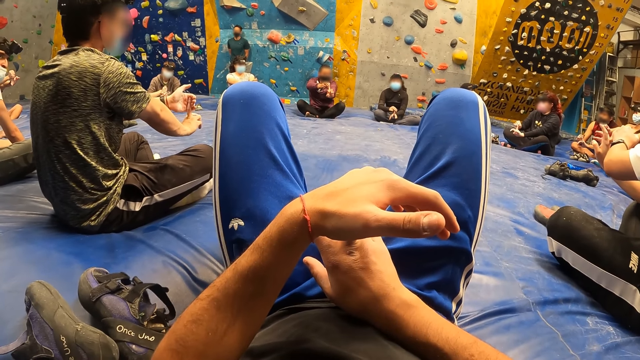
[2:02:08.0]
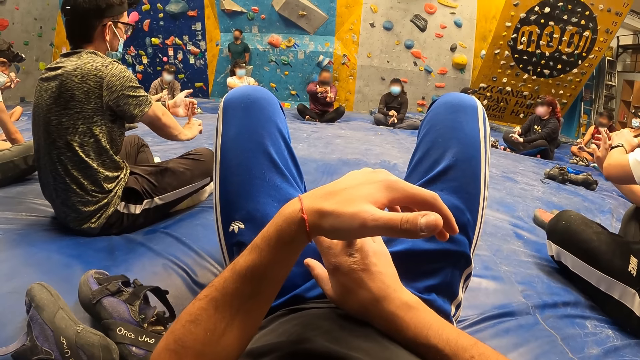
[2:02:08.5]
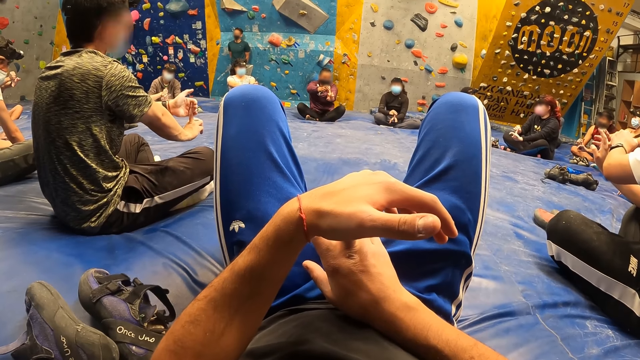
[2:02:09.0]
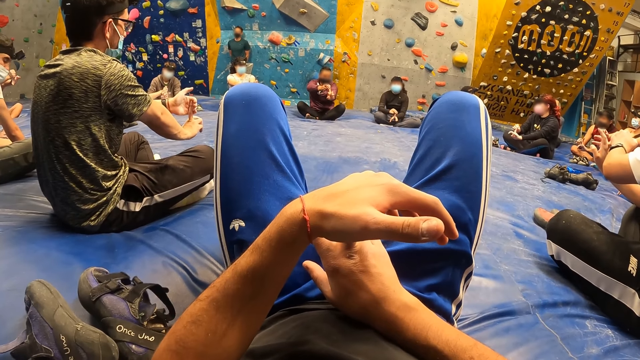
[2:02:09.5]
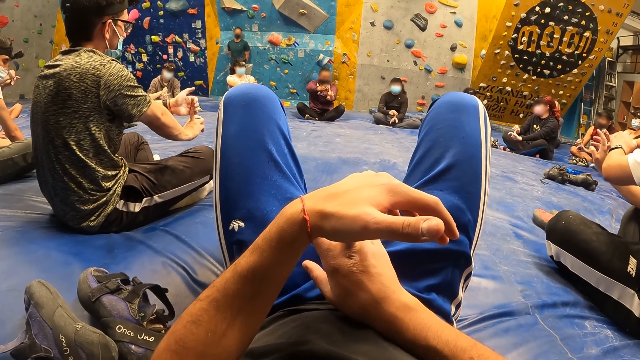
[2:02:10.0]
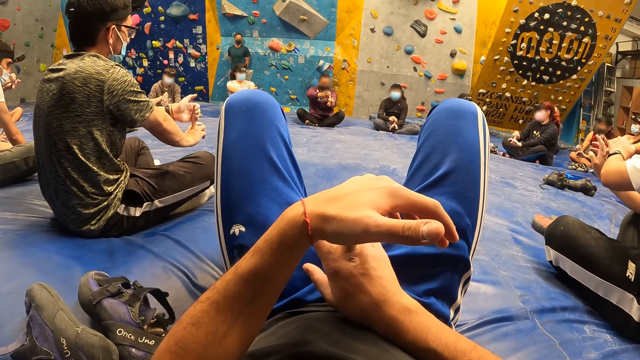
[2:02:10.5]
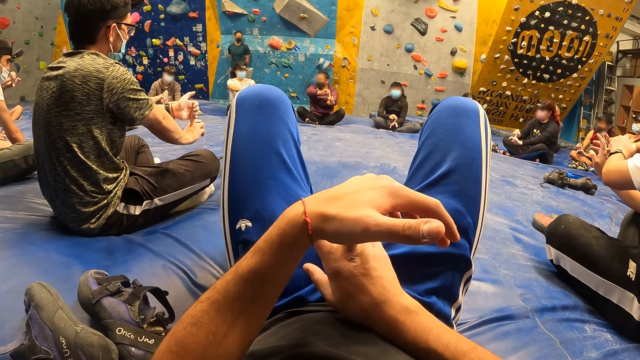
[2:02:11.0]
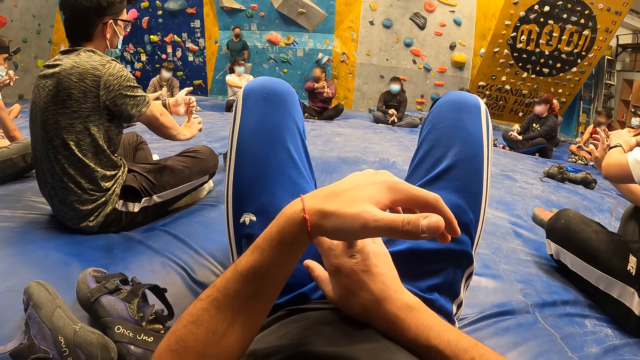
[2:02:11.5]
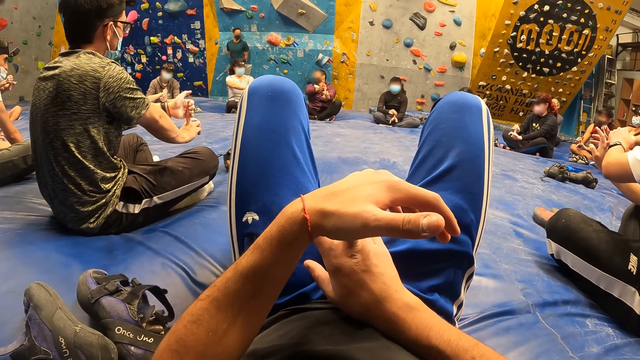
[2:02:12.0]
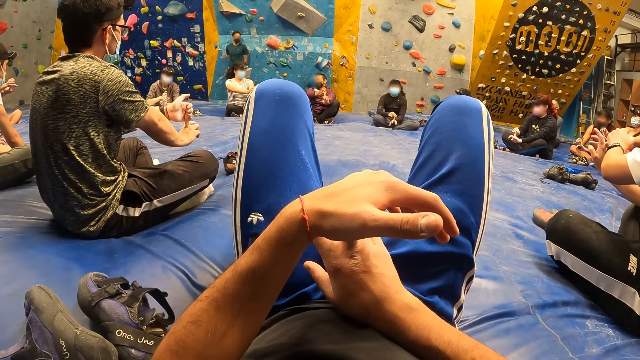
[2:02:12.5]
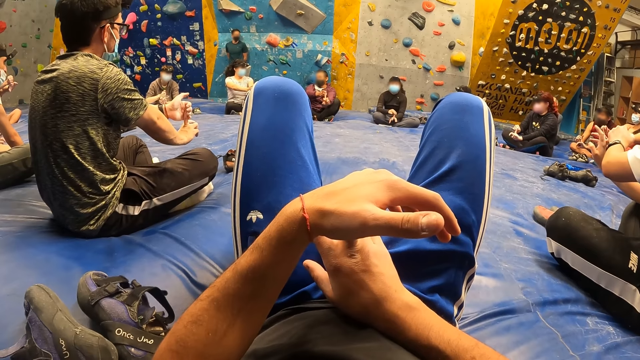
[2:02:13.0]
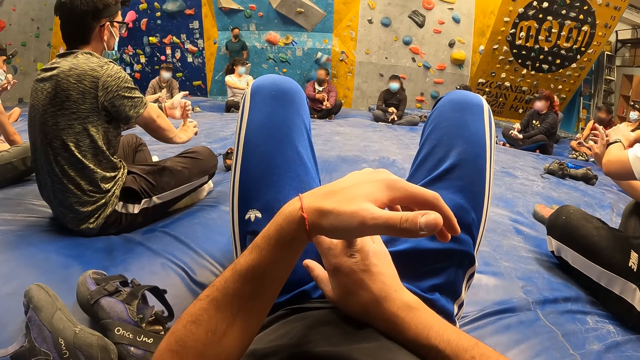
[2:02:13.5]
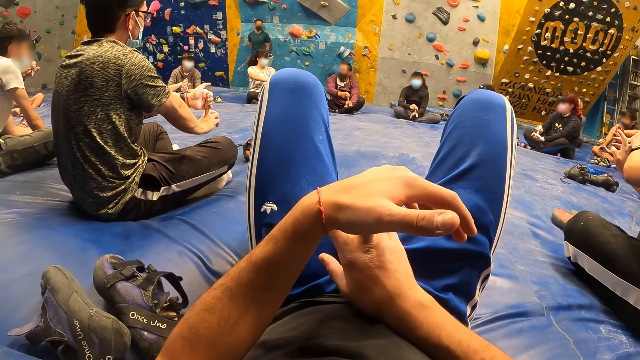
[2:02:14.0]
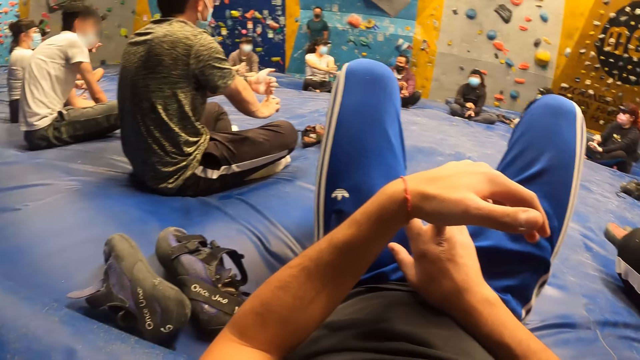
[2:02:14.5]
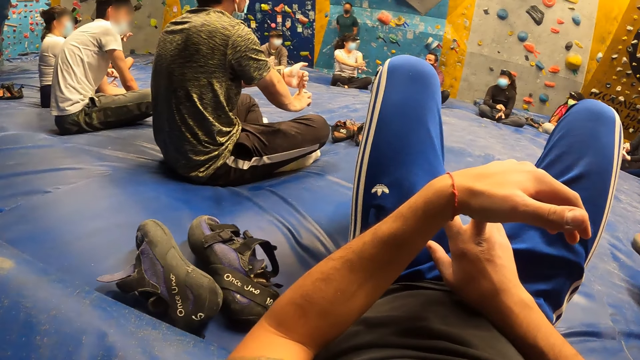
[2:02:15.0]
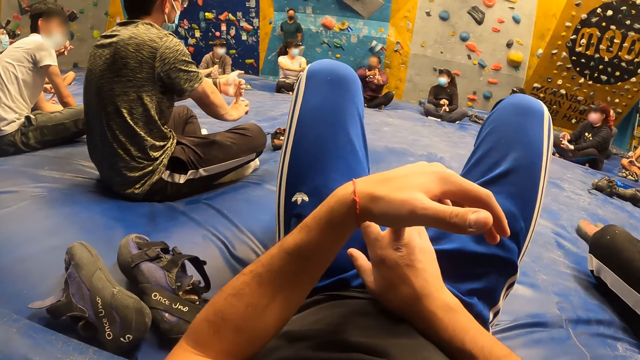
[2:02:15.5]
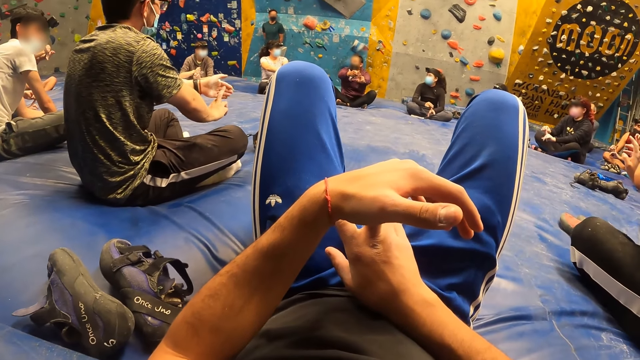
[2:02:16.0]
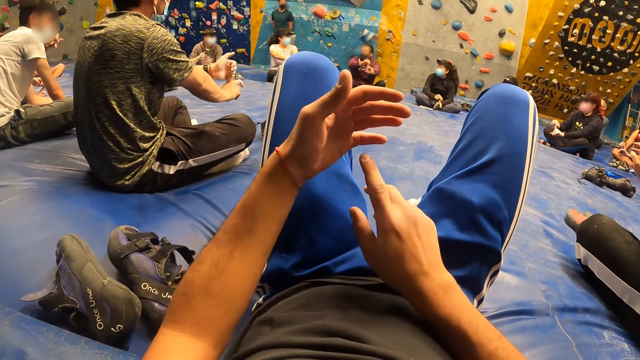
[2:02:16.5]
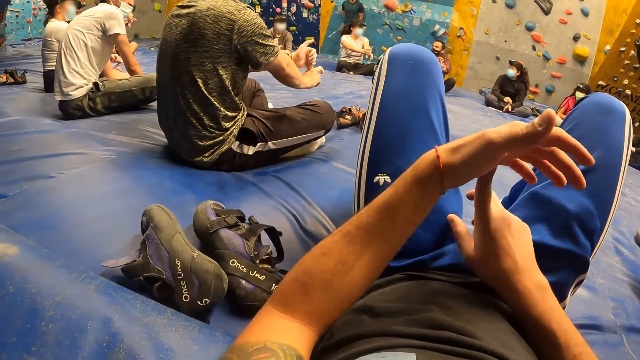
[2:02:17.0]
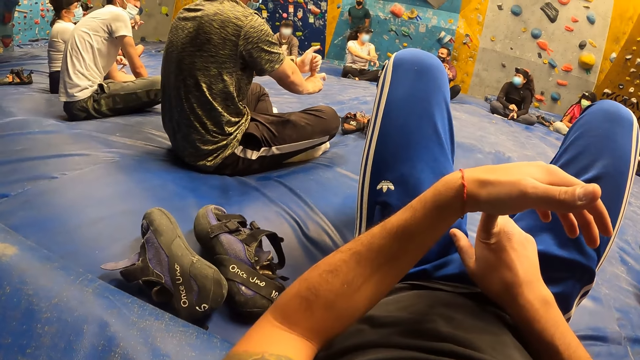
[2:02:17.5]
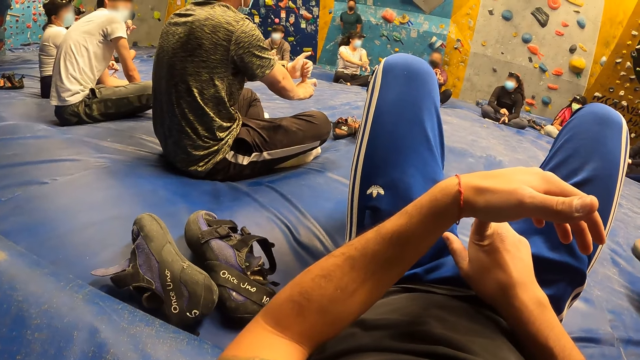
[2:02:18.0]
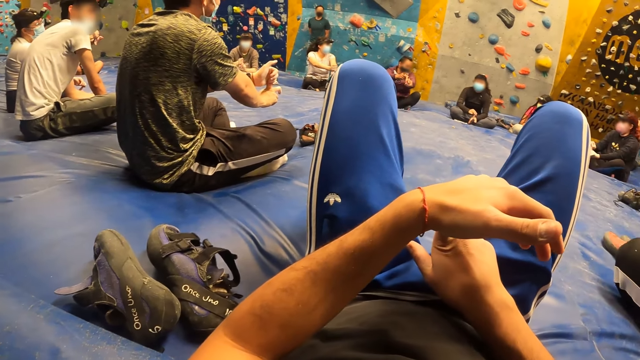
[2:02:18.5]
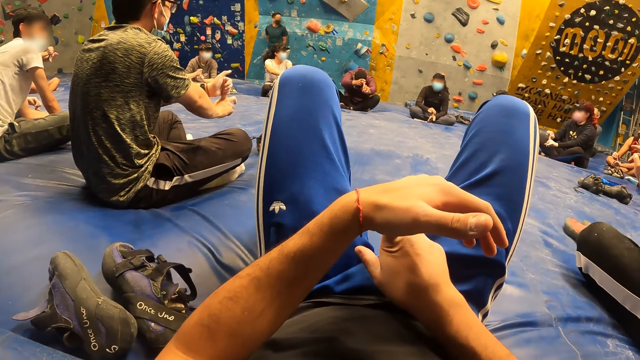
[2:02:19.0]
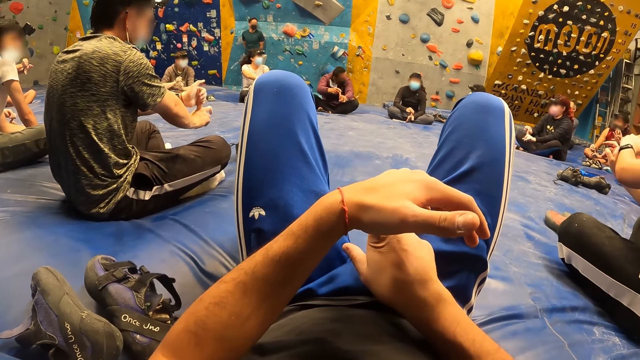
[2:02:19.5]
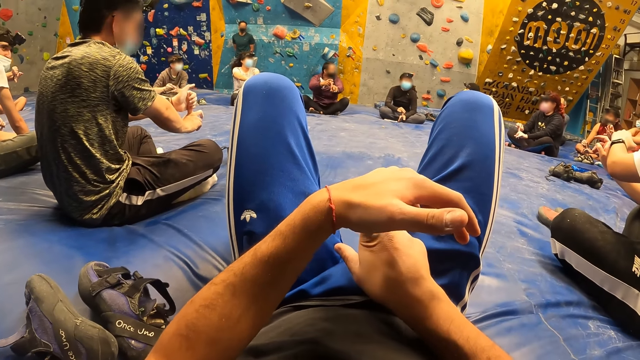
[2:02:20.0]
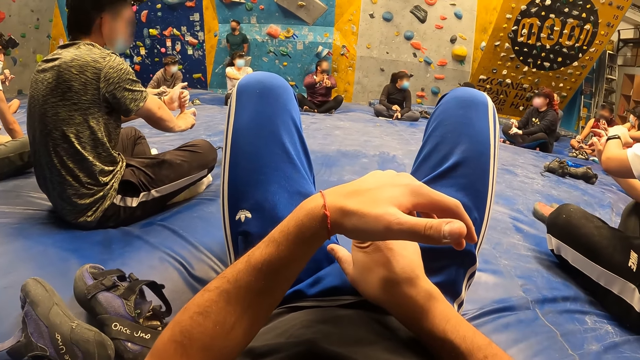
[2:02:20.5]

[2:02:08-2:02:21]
The camera wearer looks at the shoes on the floor. The instructor stretches a finger of his left hand with his right hand. A man stretches a finger of his right hand with his left hand. The camera wearer moves the hands and stretches a finger of his right hand with his left hand. He puts the hands together and looks at the wall.

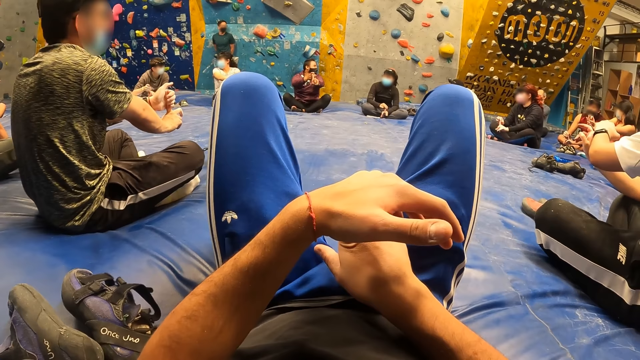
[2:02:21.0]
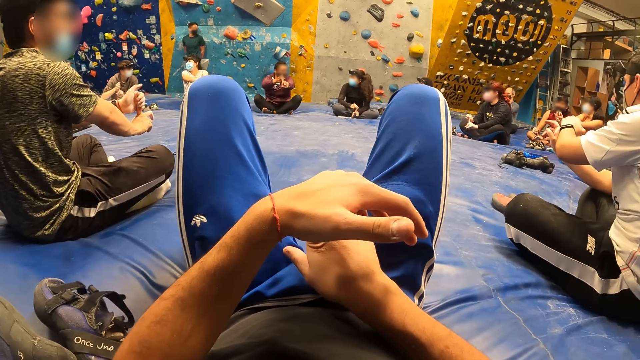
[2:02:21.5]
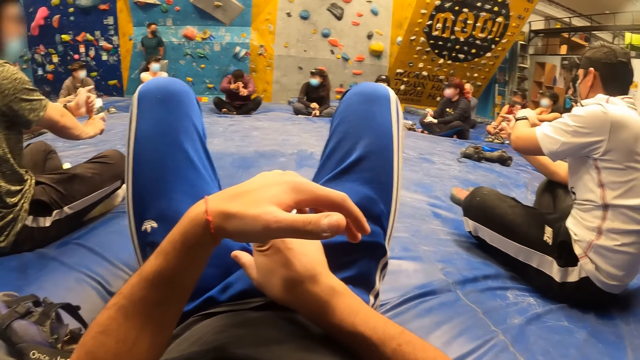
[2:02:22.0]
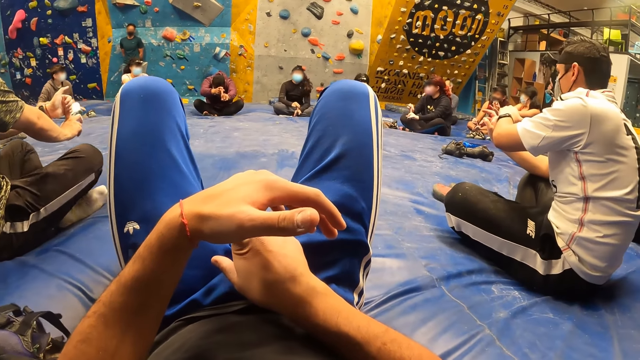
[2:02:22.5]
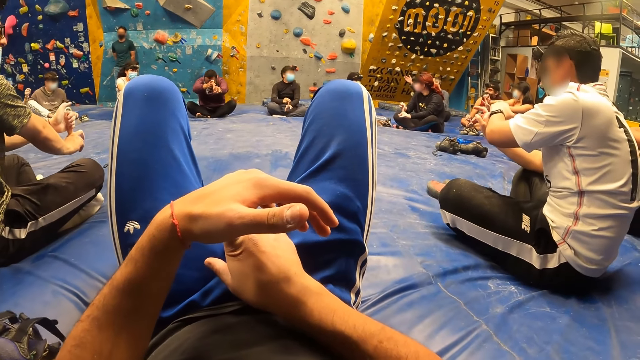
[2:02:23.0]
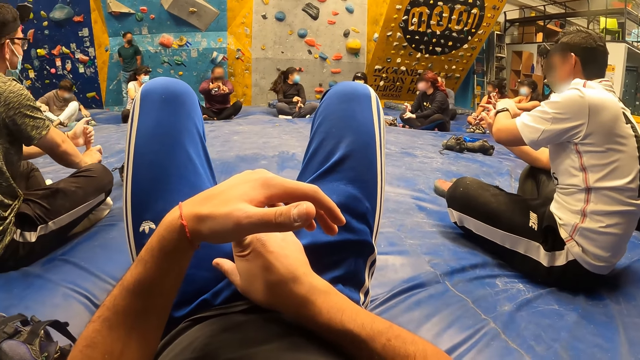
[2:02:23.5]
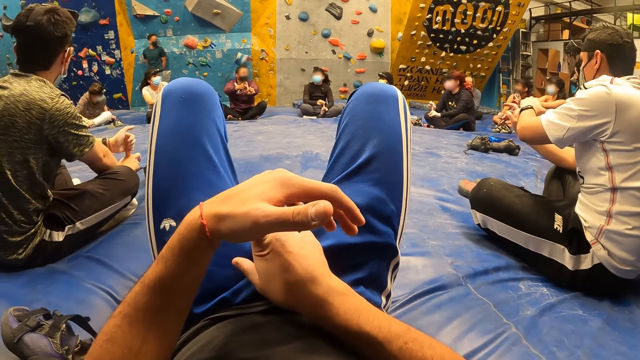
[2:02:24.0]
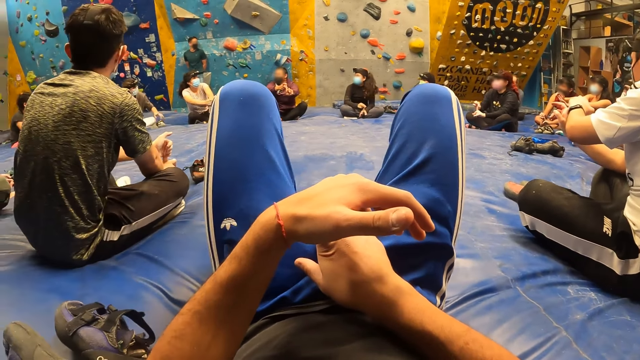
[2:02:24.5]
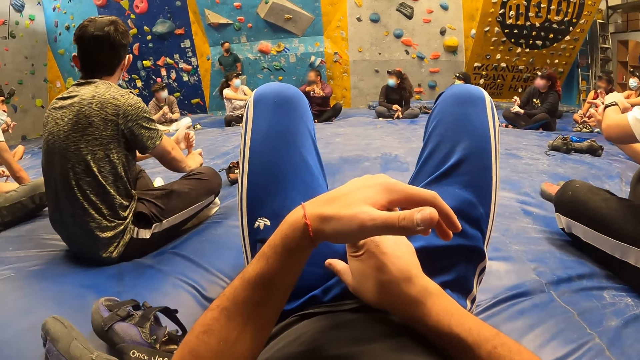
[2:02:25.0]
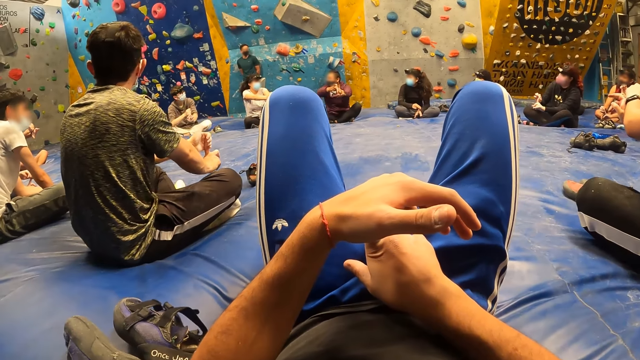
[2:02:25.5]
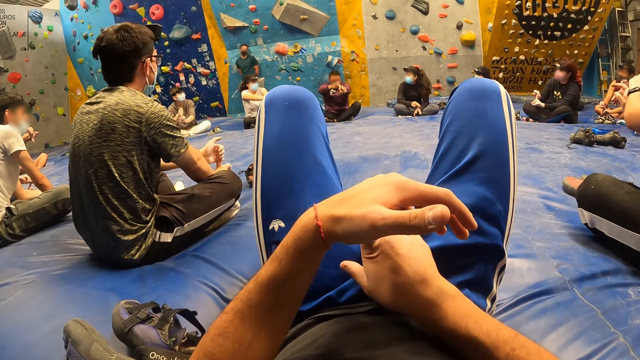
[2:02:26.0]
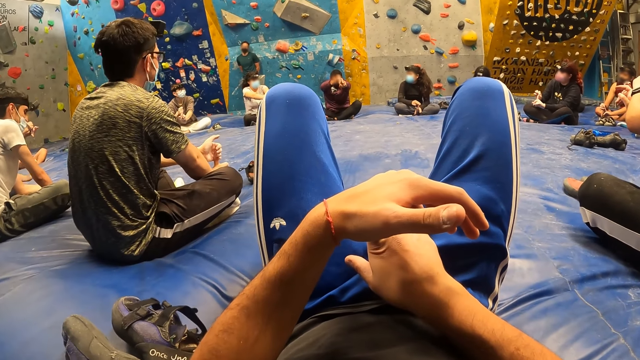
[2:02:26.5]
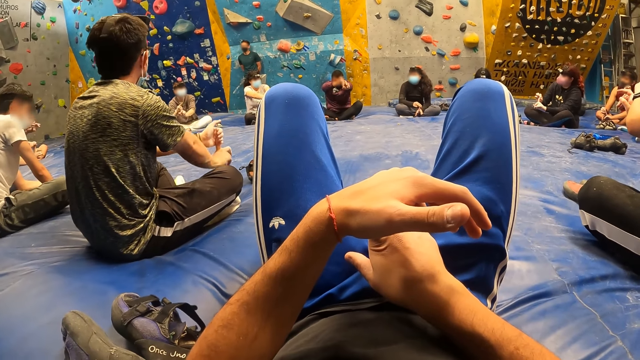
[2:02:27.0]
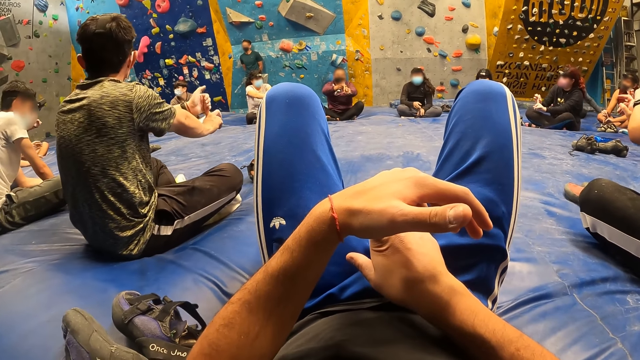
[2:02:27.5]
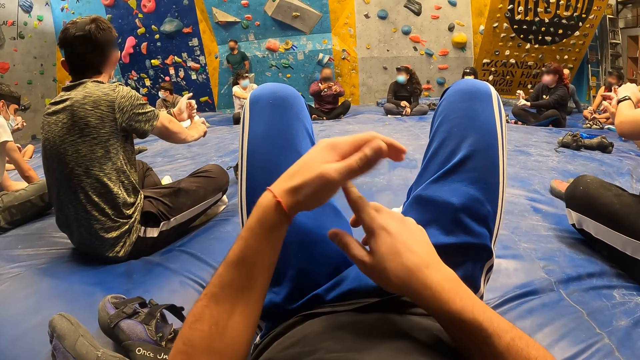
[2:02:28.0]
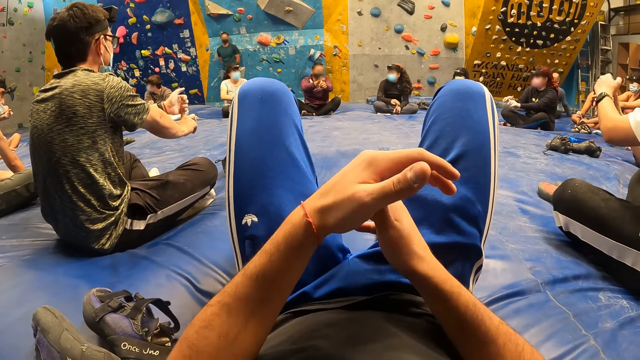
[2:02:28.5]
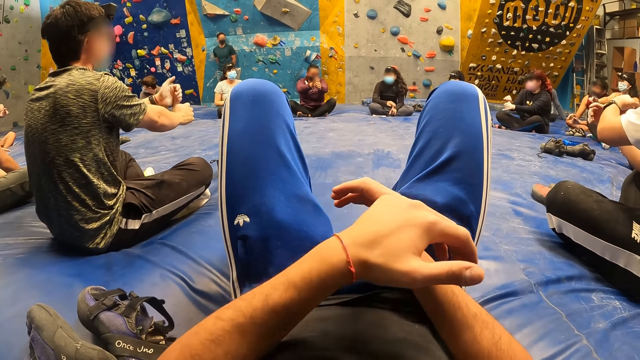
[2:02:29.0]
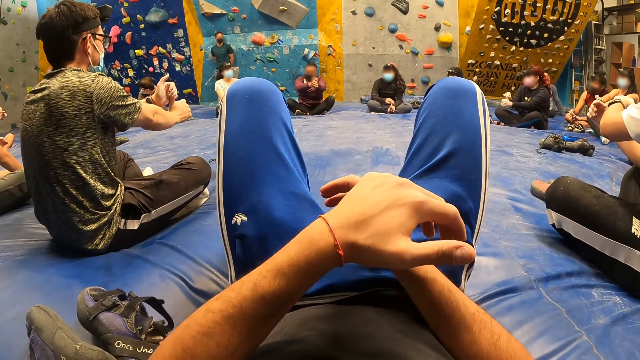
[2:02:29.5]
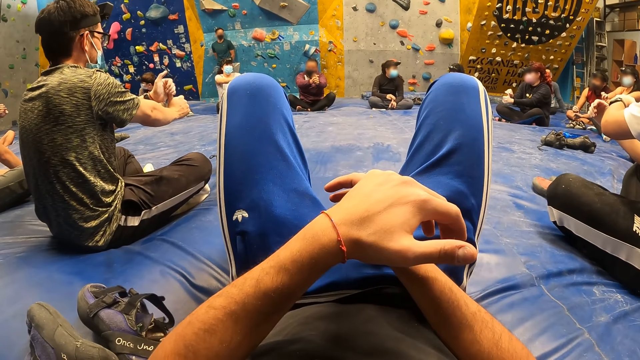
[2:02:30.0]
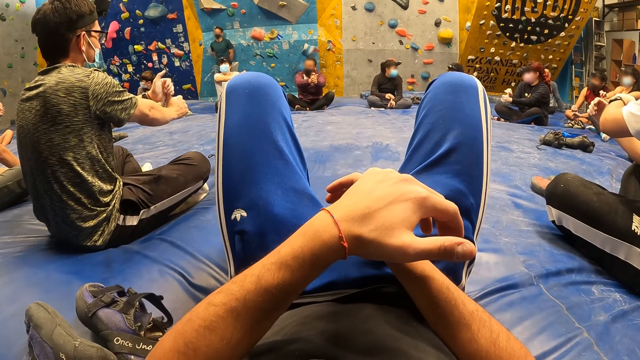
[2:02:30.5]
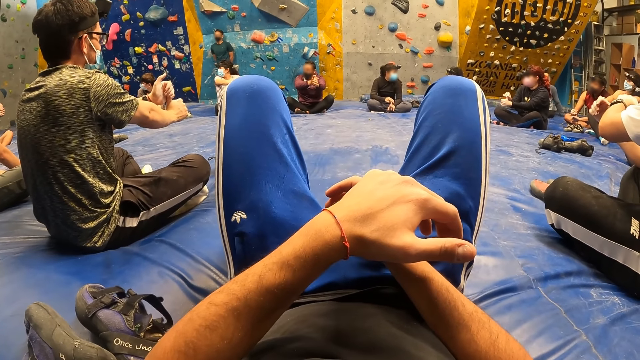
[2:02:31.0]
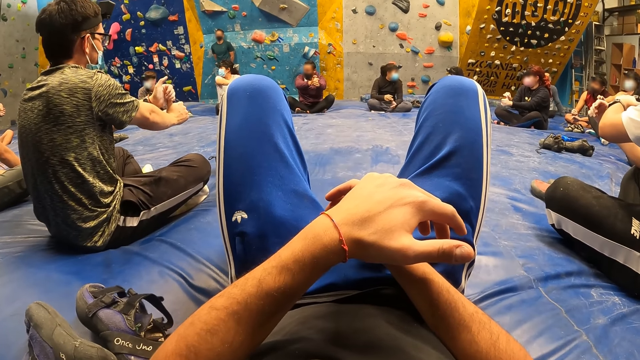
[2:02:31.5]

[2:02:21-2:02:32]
The camera wearer looks round the room and looks at a man. The instructor stretches the thumb of his left hand with his right hand. The camera wearer moves the hands and stretches the thumb of his right hand with his left hand. He puts the hands together. The man stretches the thumb of his right hand with his left hand. Another man stretches the thumb of his right hand with his left hand.
